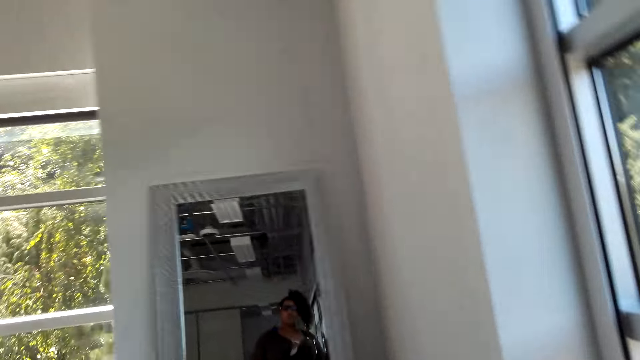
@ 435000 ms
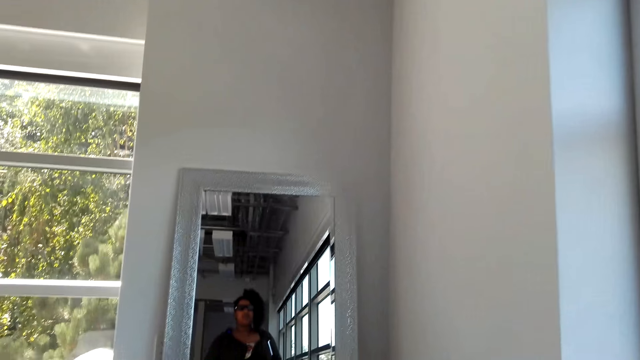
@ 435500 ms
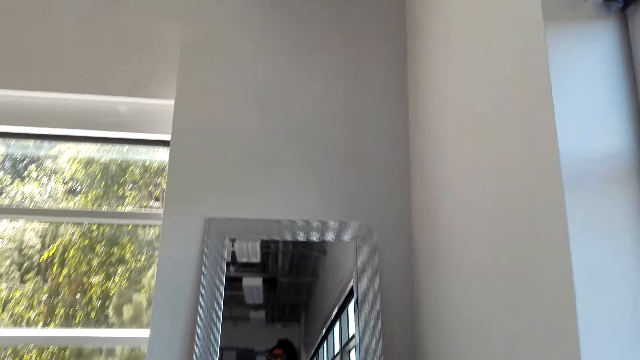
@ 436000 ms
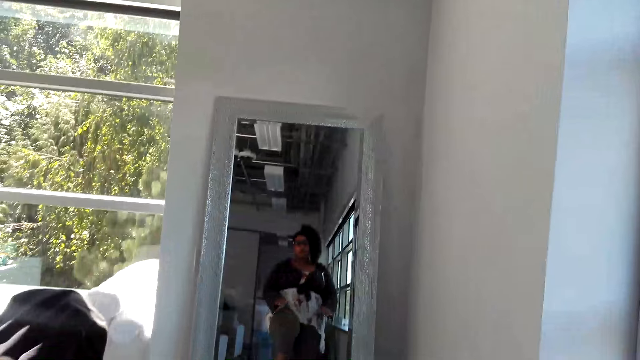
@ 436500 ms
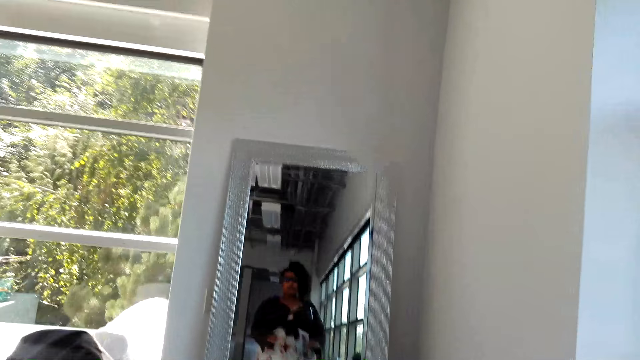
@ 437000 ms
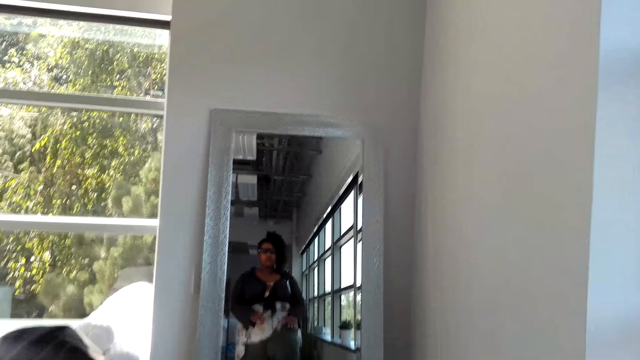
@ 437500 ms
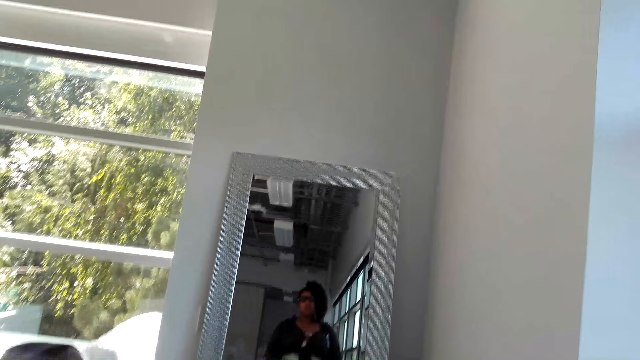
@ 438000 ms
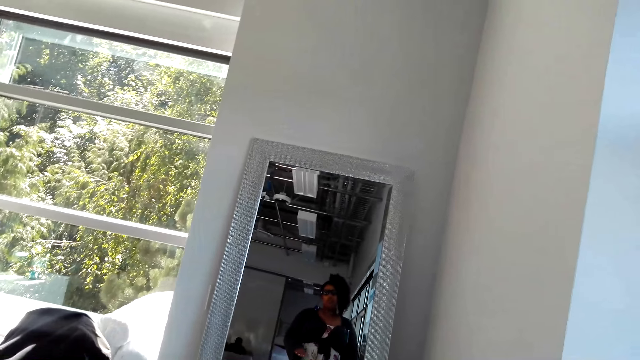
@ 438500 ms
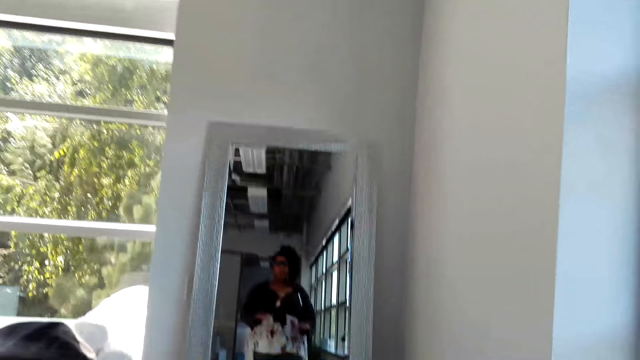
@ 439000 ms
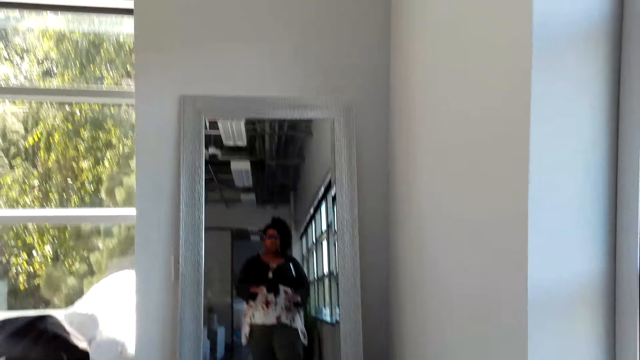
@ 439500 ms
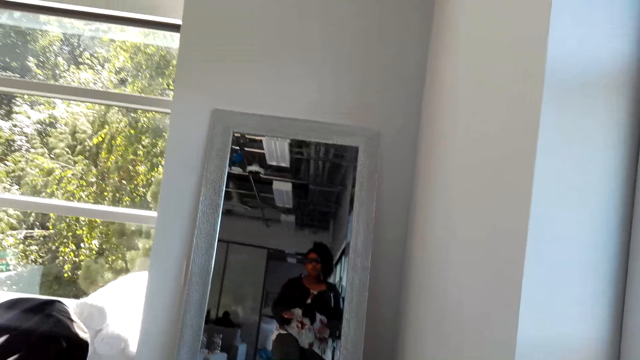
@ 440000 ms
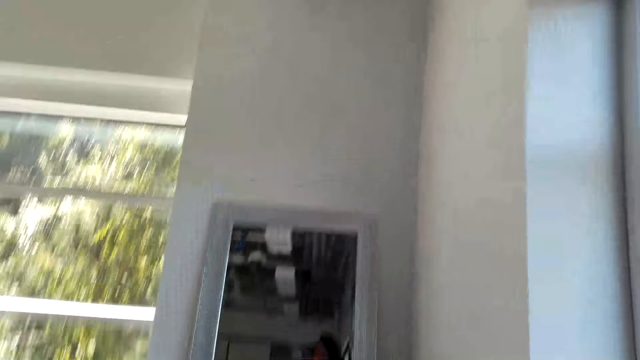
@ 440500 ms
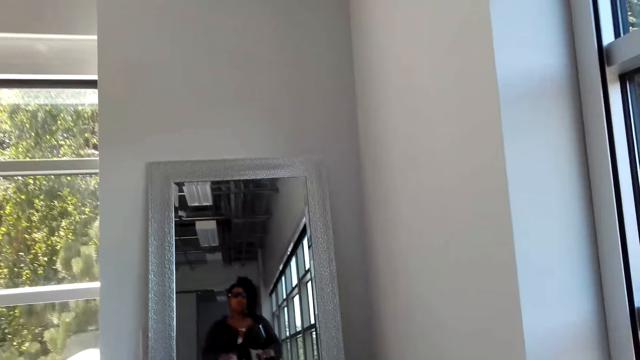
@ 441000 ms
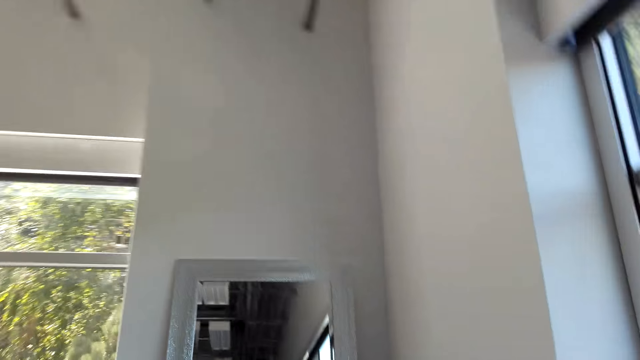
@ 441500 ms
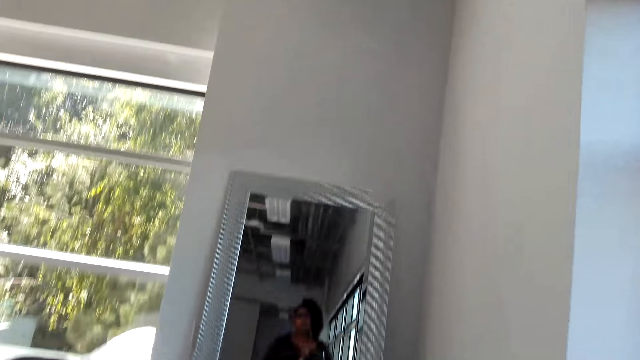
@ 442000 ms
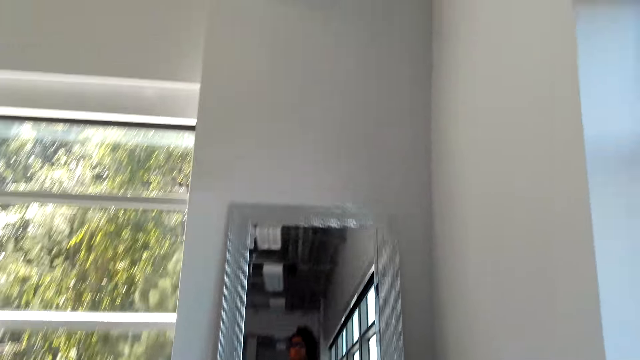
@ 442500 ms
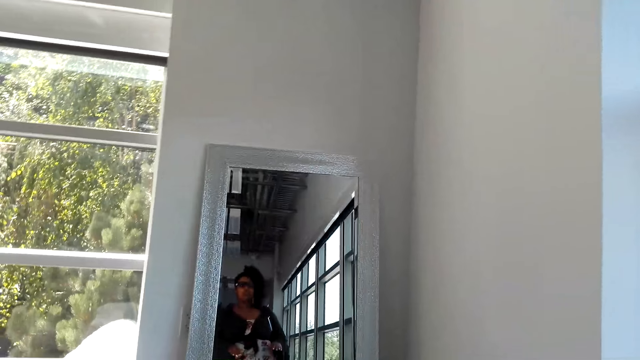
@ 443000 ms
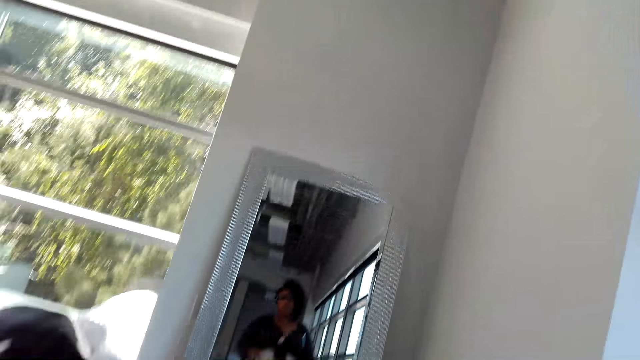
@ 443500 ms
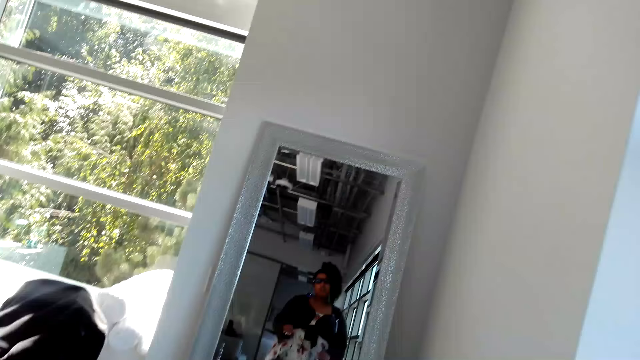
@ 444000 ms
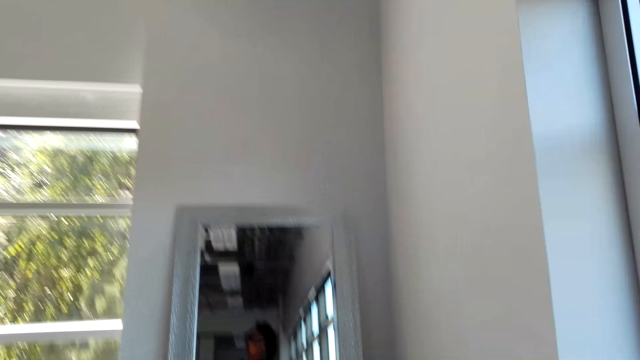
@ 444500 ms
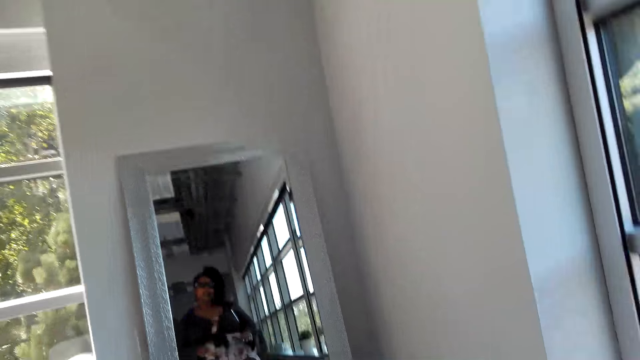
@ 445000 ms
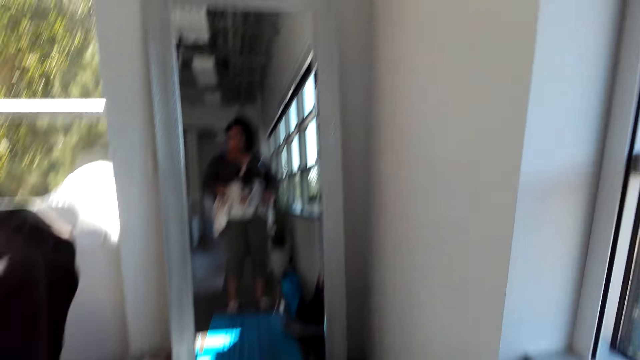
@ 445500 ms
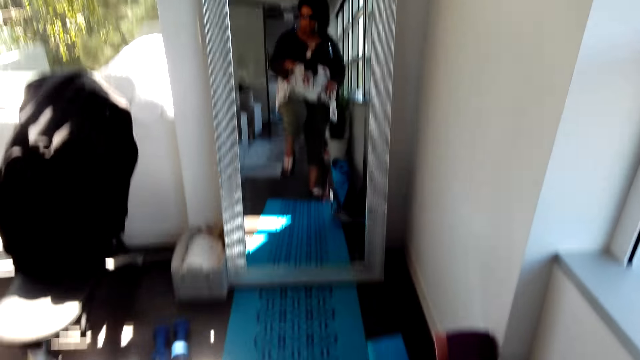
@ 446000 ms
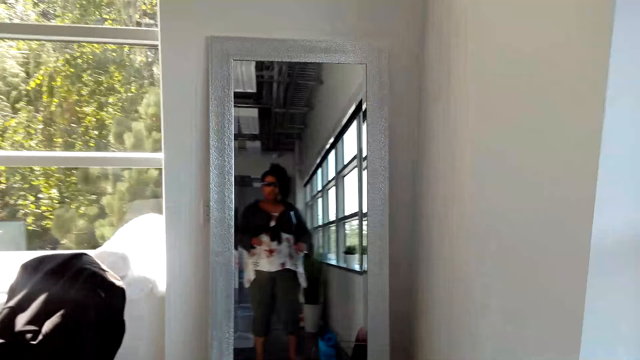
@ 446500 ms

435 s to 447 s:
The camera wearer exercises the legs.

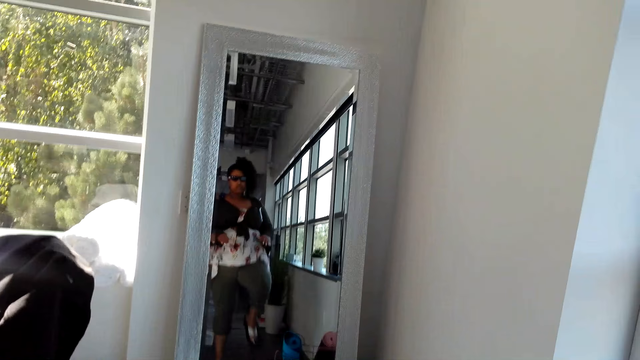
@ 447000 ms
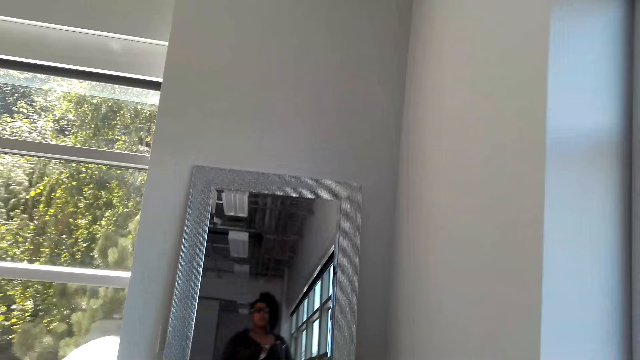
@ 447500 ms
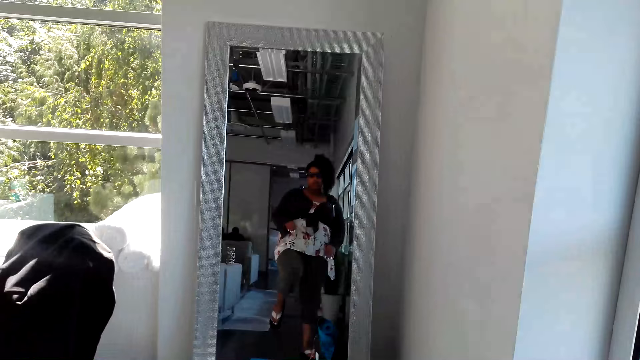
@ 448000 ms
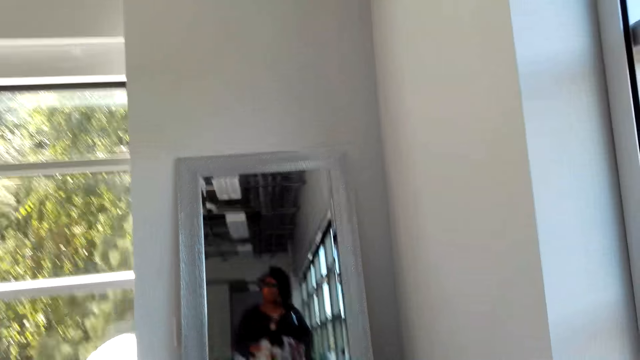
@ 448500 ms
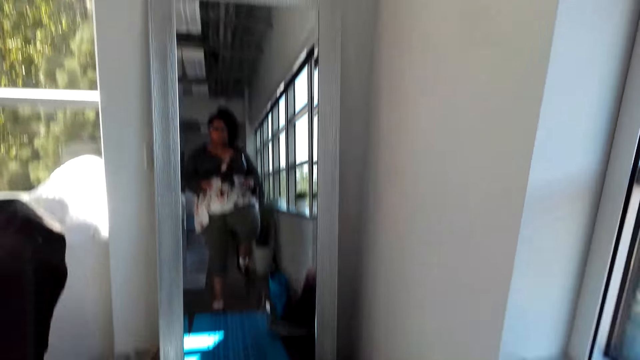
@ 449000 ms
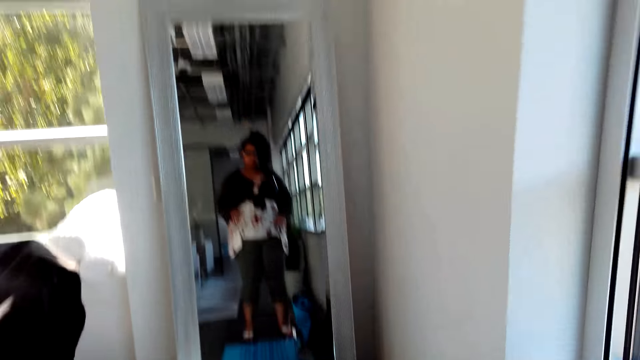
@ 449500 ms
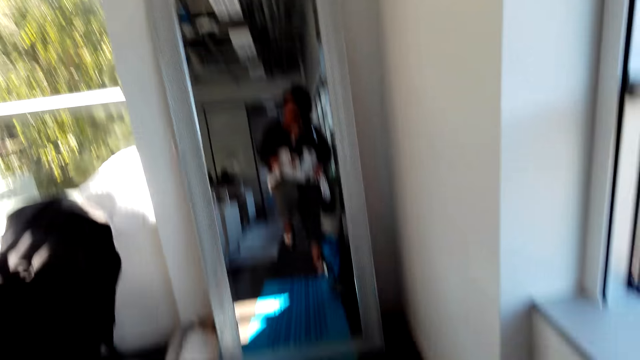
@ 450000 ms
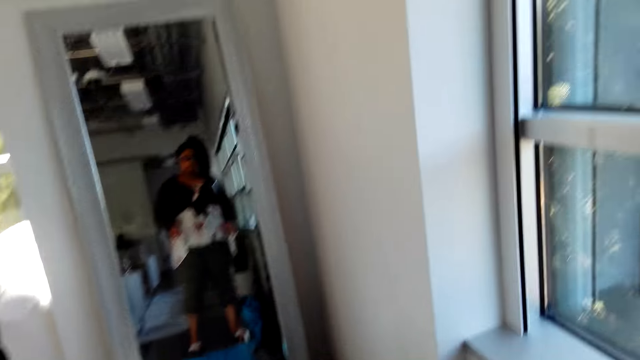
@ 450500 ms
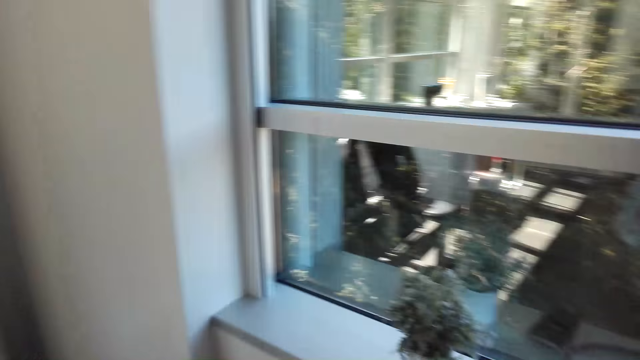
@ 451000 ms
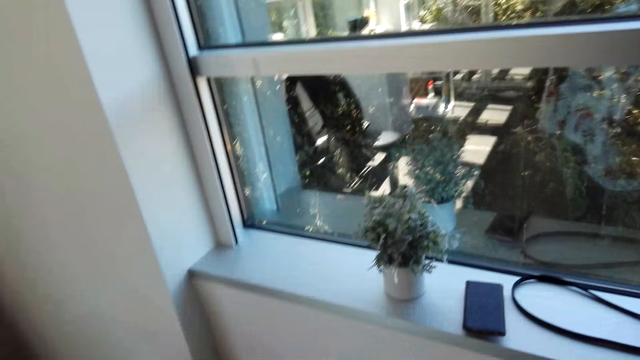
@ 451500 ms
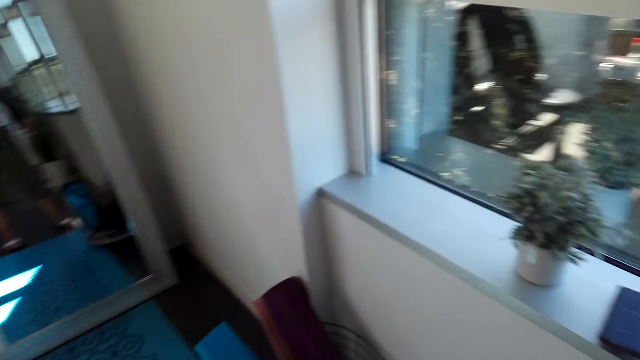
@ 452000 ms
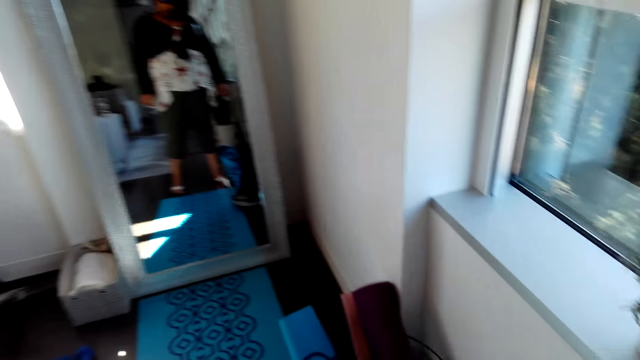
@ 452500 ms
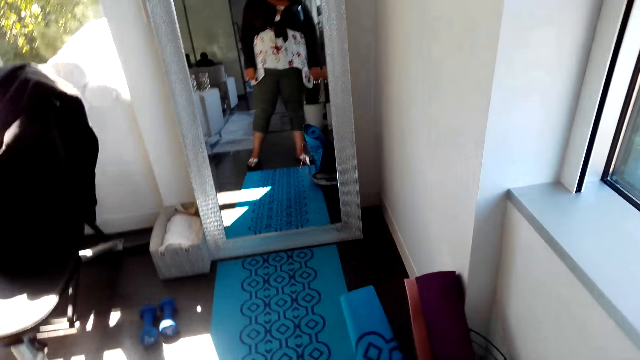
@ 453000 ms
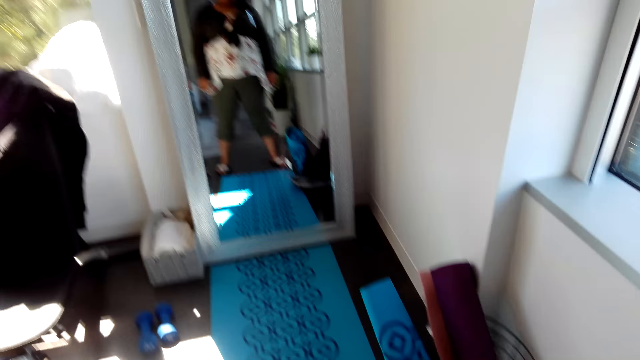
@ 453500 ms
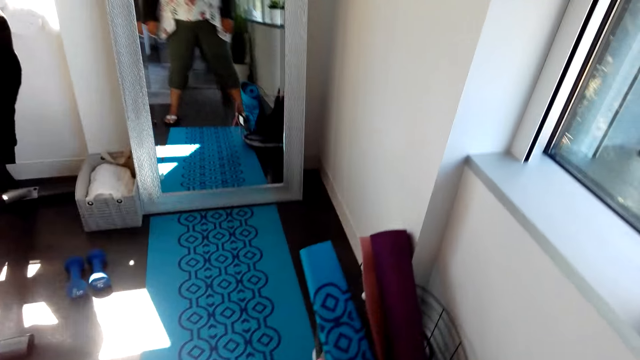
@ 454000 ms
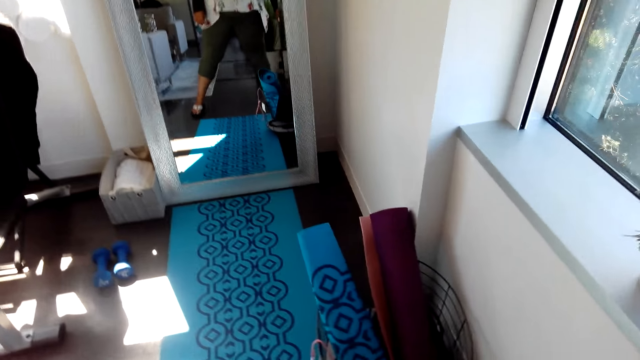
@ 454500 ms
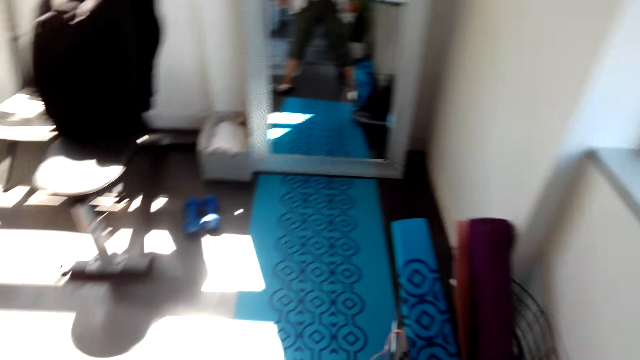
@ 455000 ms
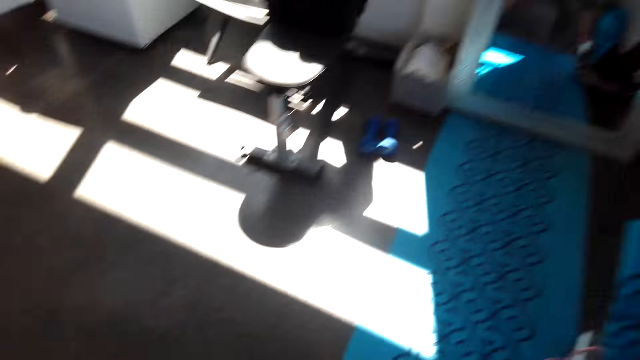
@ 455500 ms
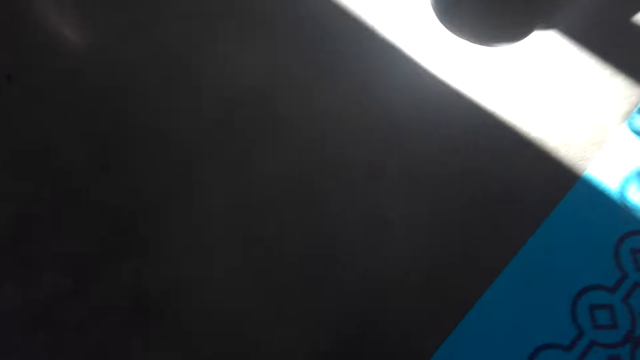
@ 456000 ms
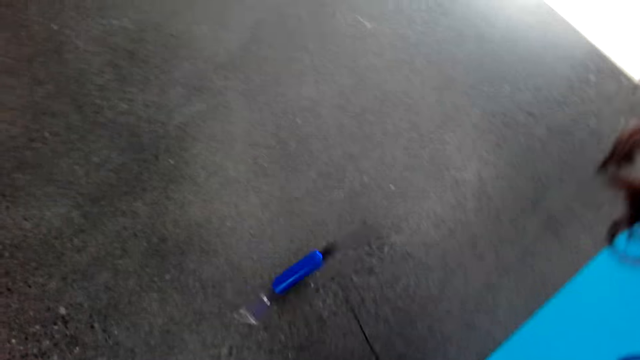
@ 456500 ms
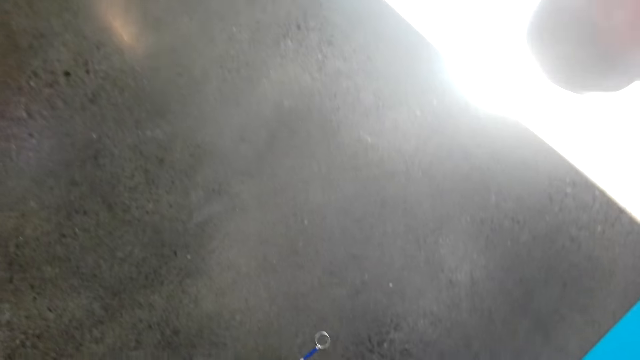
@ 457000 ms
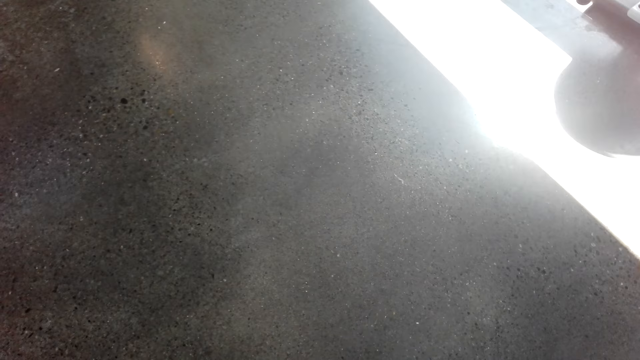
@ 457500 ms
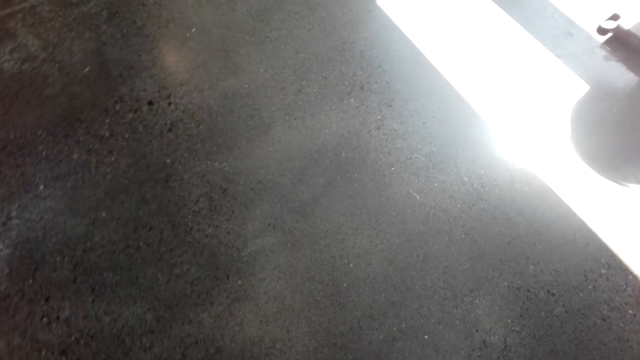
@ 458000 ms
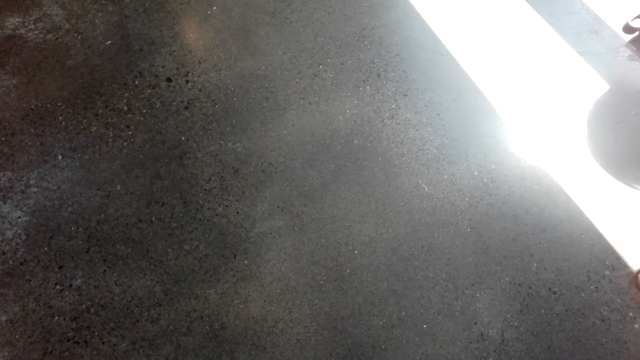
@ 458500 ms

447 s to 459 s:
The camera wearer looks around. They do some exercise. They drop something on the floor.
